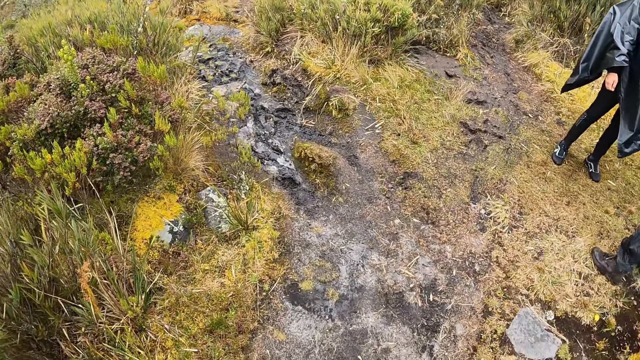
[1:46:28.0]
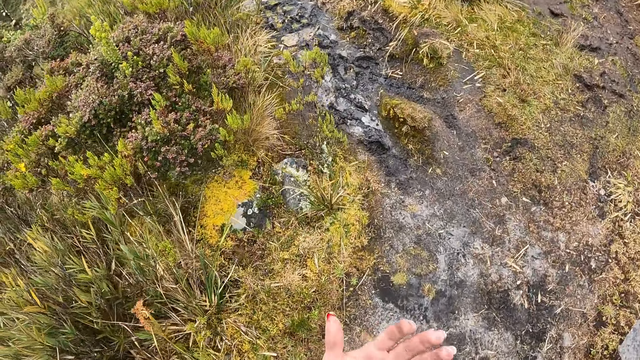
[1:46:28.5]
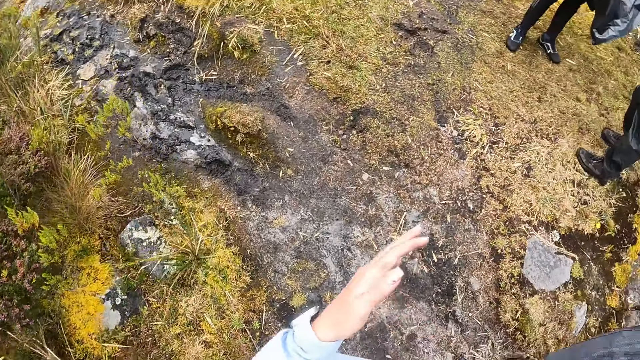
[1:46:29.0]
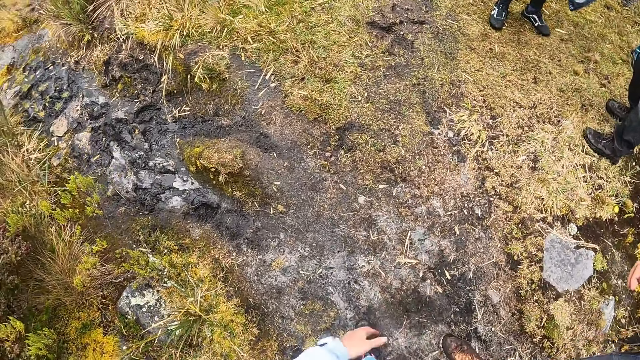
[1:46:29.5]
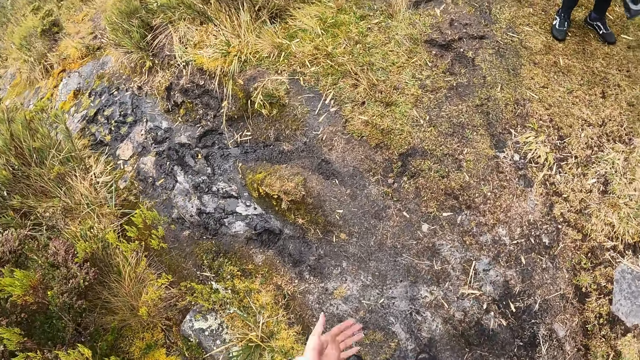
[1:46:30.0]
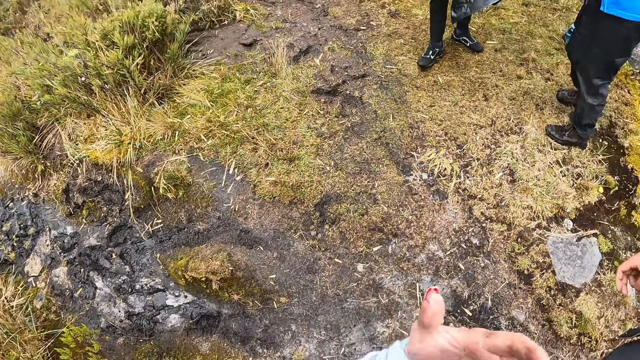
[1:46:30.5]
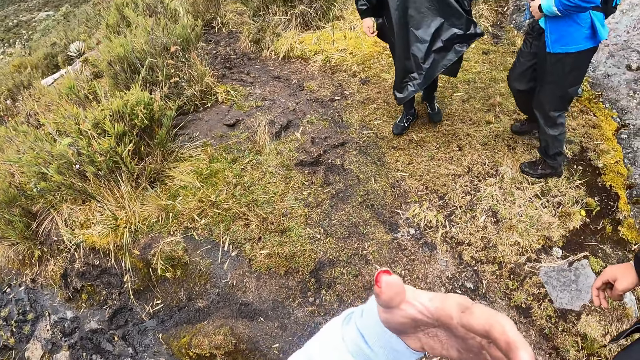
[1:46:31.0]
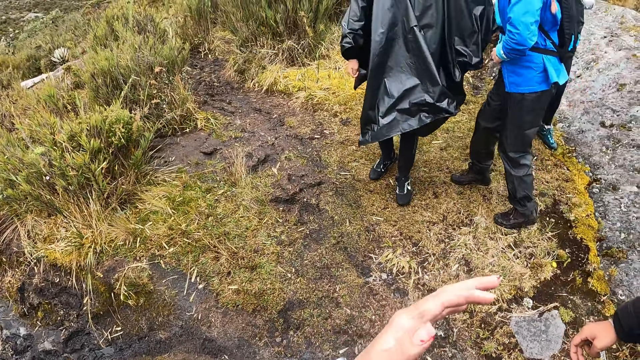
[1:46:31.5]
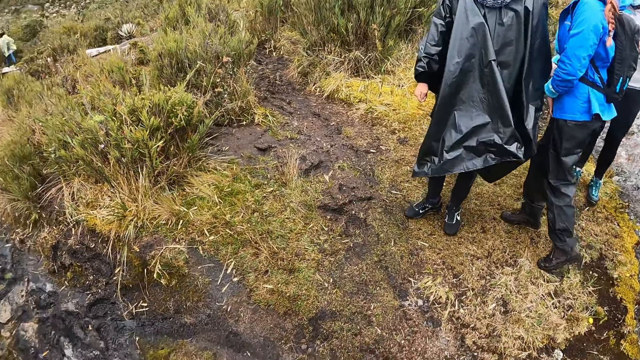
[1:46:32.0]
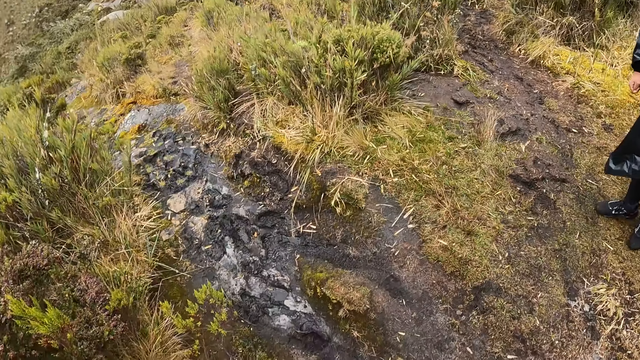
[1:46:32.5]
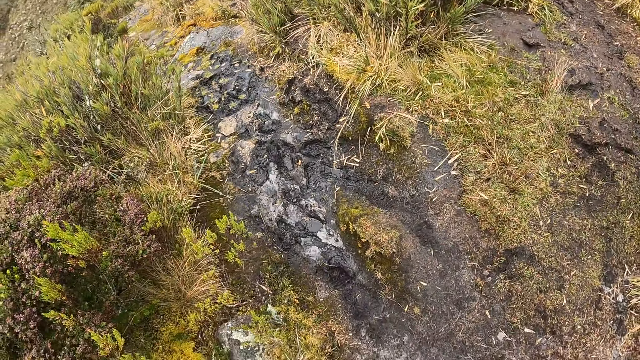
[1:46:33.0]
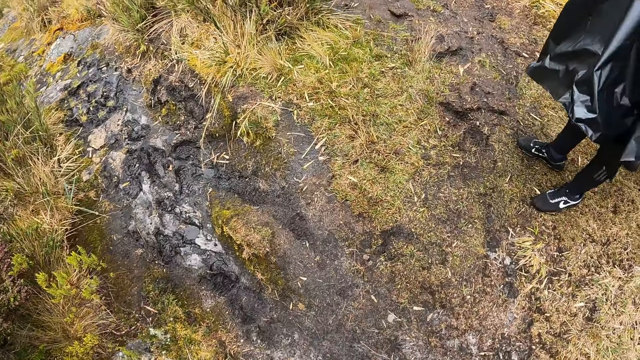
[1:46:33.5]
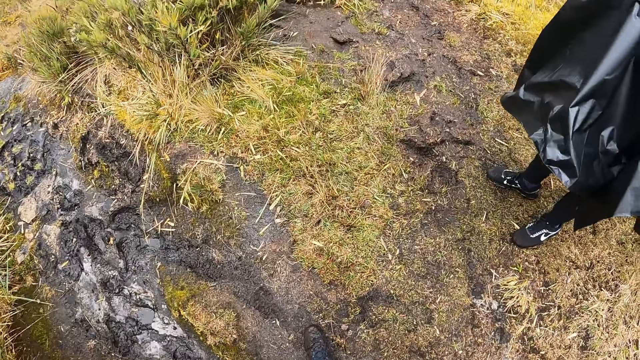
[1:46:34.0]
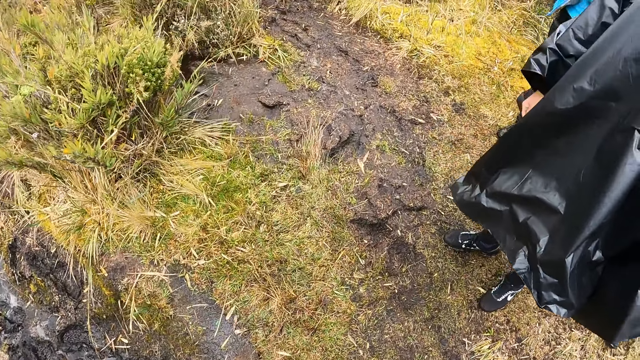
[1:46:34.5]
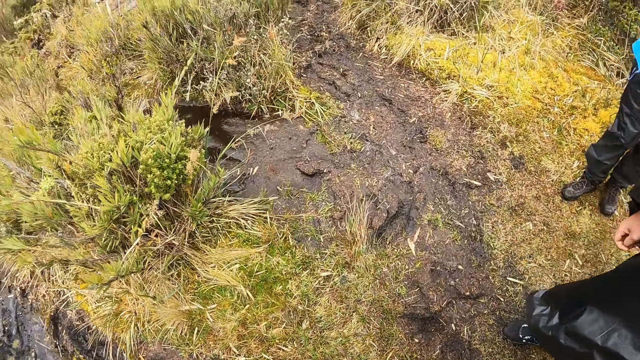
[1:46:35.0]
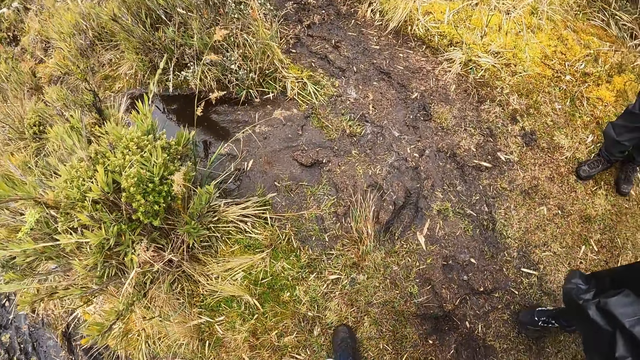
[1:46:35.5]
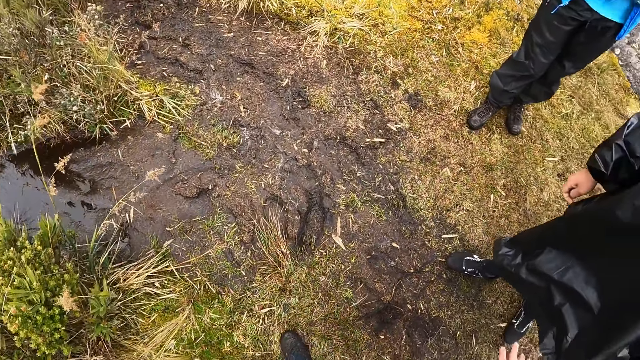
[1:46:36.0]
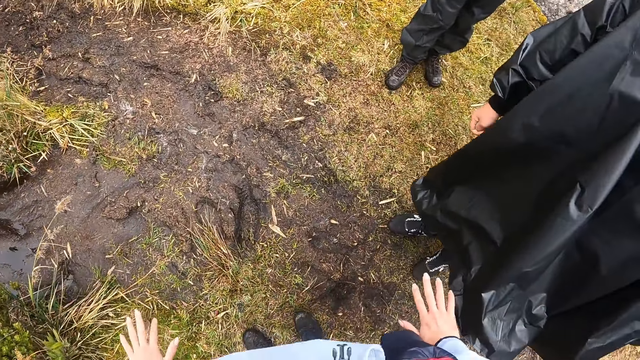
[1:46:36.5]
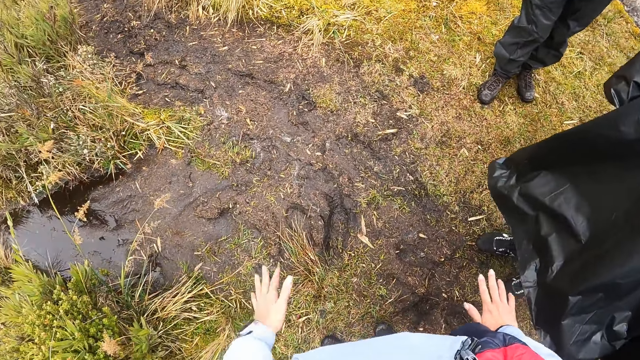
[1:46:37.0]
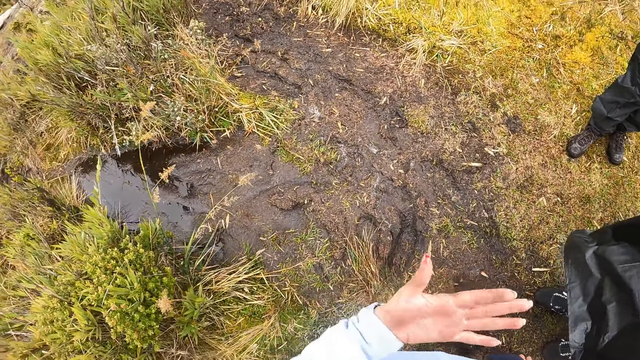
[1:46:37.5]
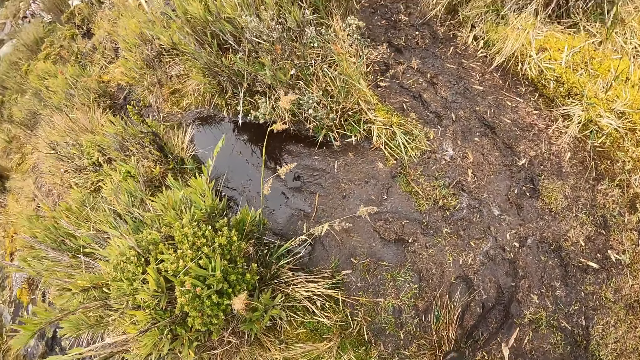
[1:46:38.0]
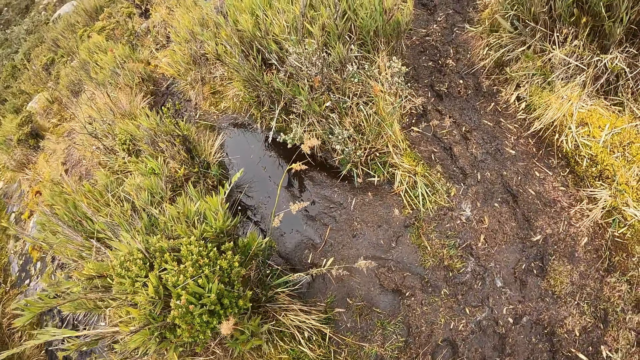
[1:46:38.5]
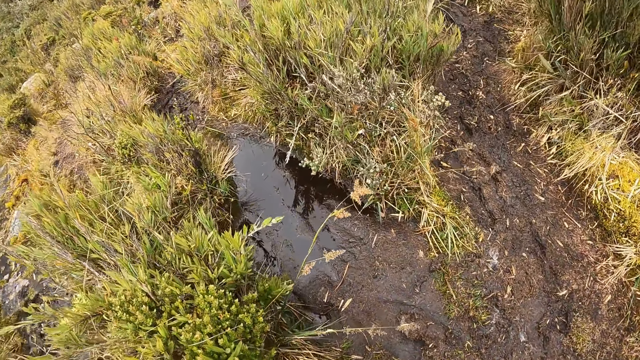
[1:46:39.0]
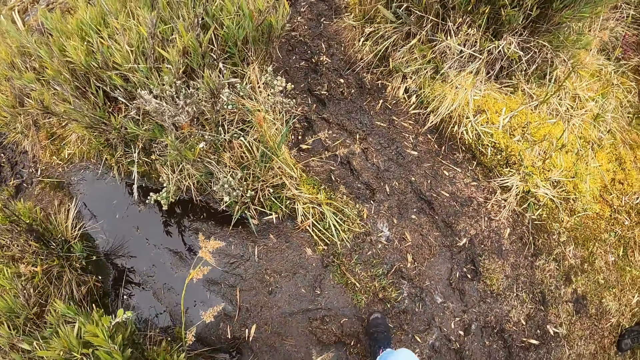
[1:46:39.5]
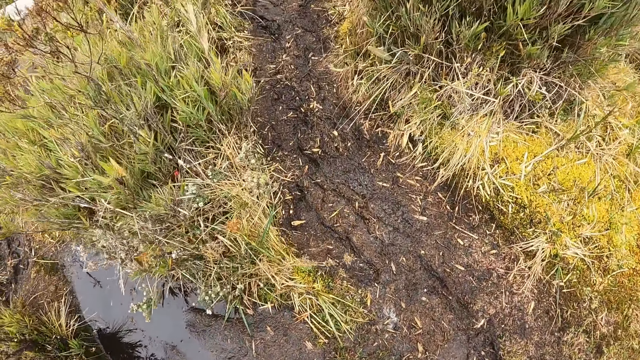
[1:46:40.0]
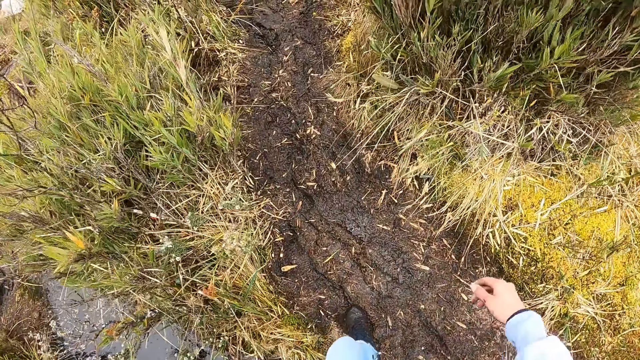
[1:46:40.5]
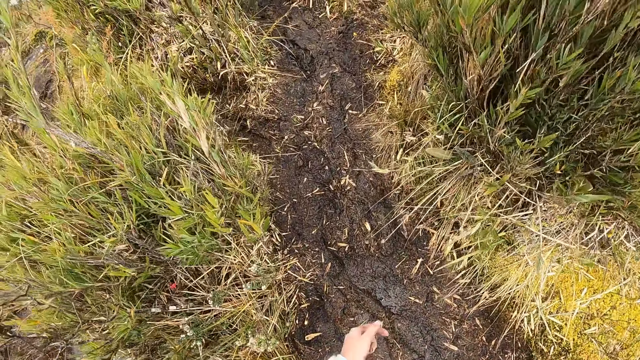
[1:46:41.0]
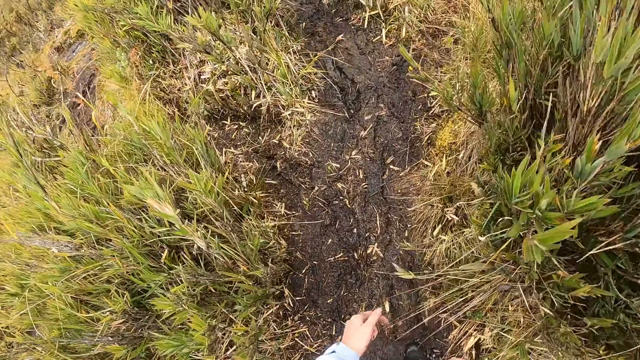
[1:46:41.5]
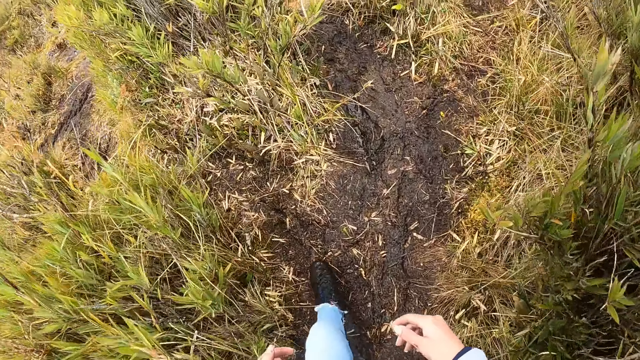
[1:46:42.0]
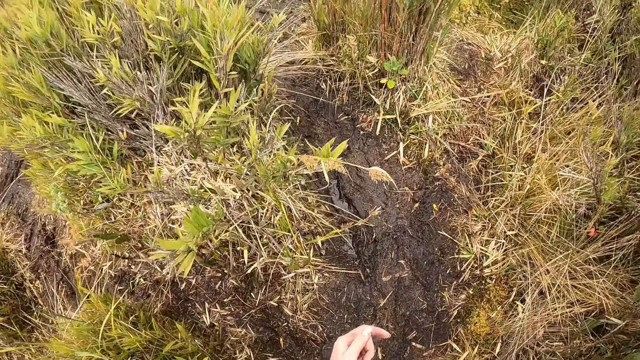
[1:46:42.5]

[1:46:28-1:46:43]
The camera wearer walks along the pathway of the forest. They look at the hand. They walk. They look at the hands. They walk.

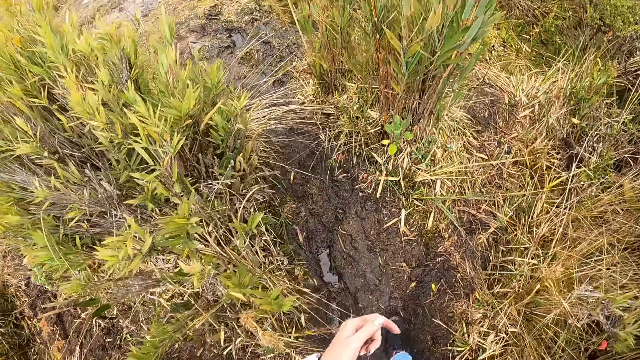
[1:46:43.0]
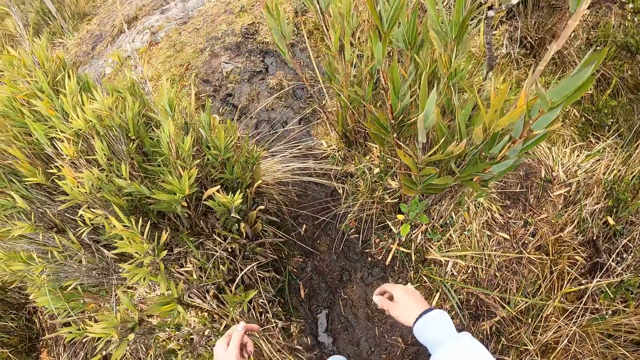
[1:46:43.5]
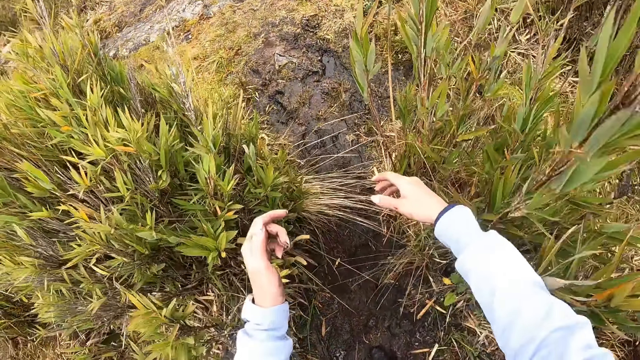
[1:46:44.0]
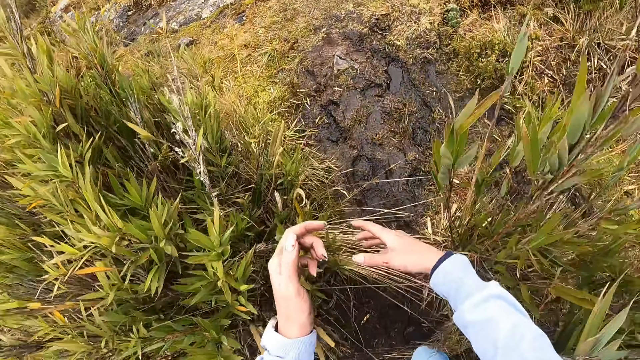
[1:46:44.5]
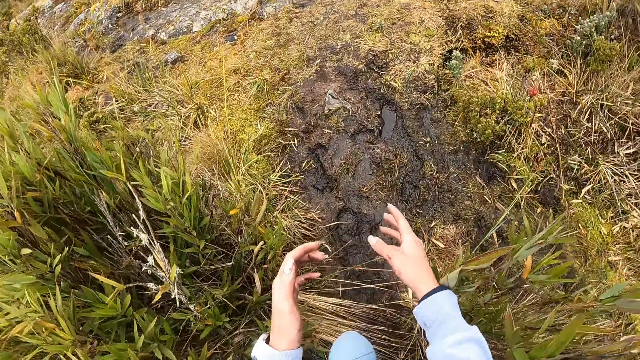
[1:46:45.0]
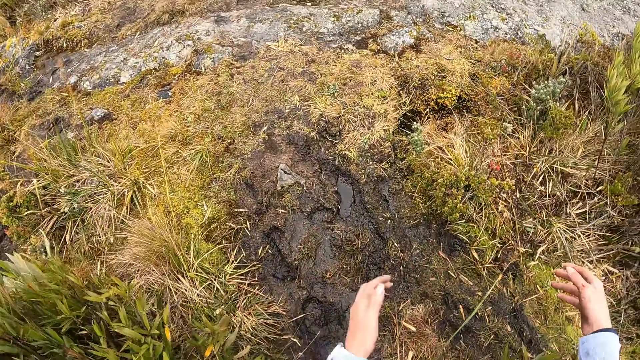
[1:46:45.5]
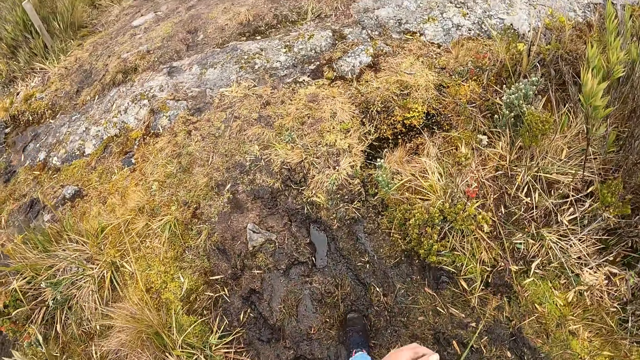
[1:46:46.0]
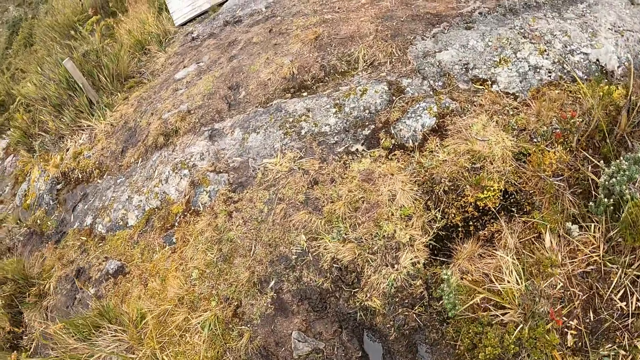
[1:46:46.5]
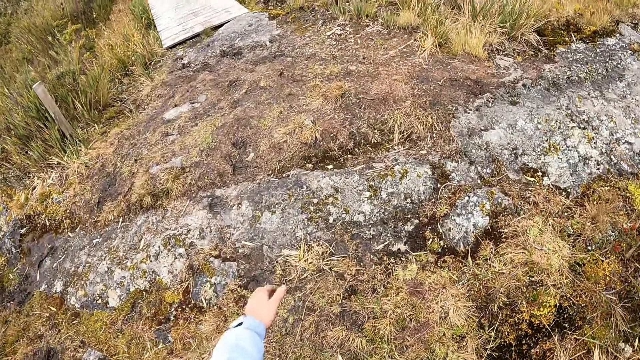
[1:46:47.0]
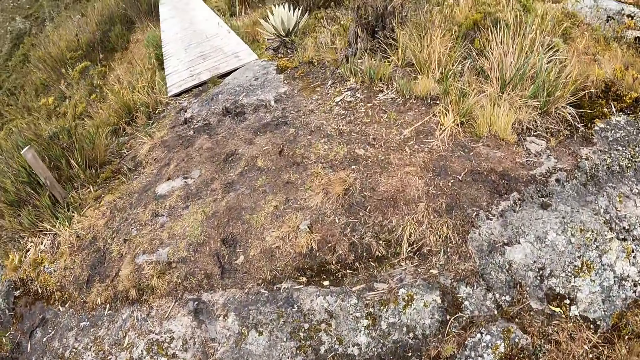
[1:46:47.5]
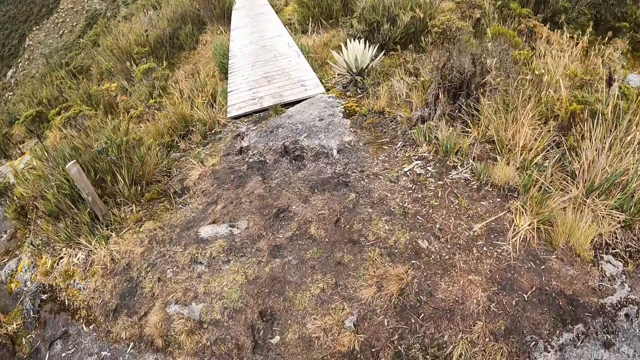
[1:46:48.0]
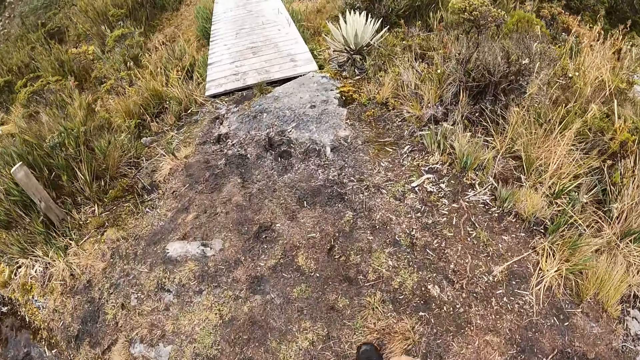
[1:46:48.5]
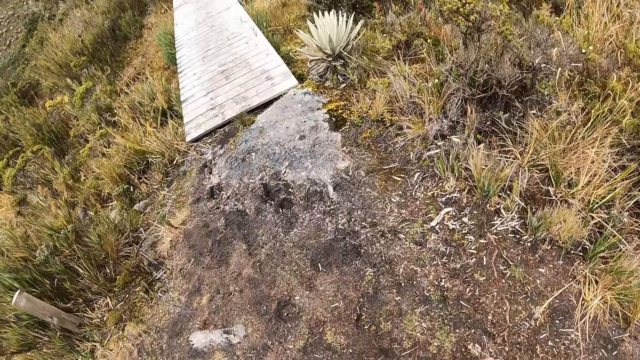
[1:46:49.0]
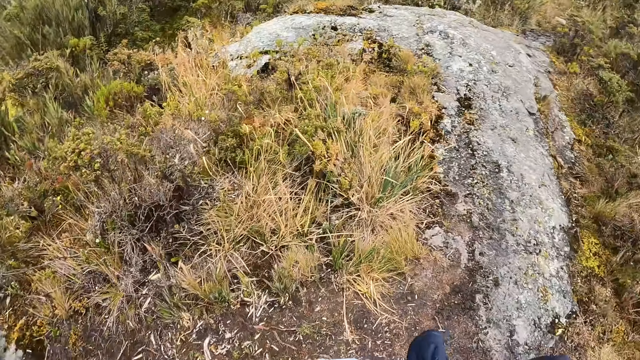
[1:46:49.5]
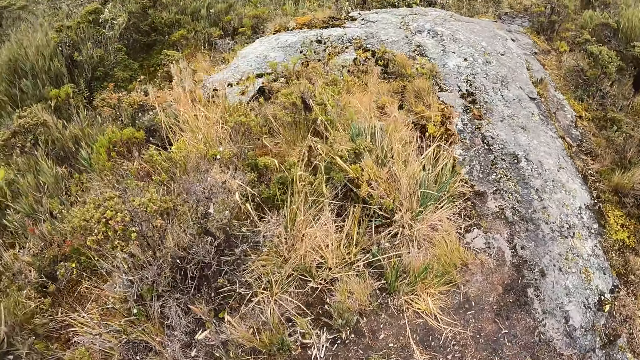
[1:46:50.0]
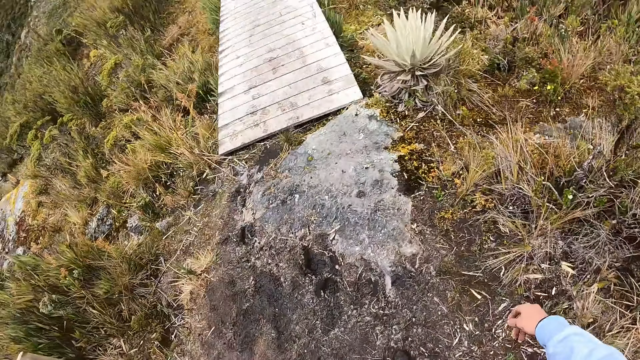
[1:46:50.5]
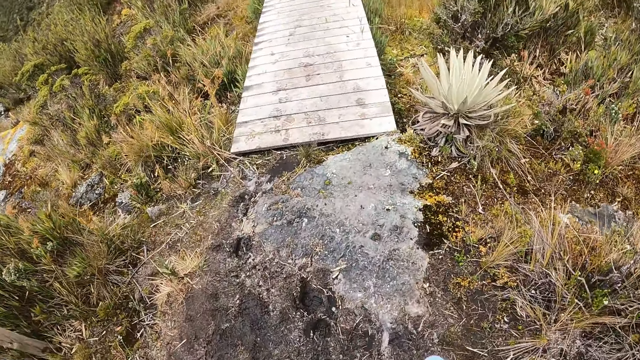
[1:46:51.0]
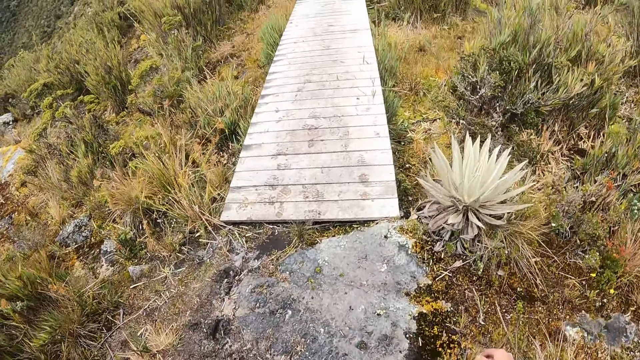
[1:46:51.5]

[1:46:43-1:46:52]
The camera wearer looks around.
